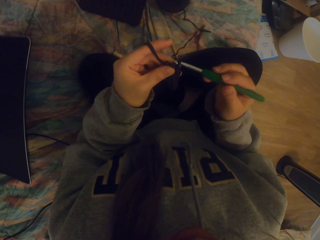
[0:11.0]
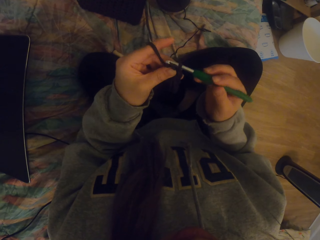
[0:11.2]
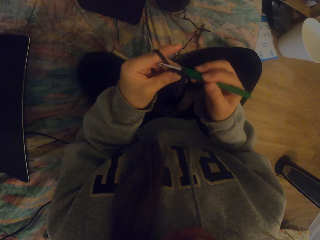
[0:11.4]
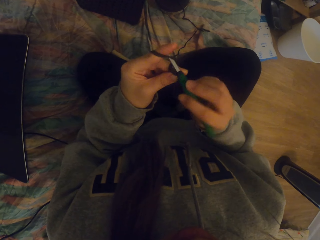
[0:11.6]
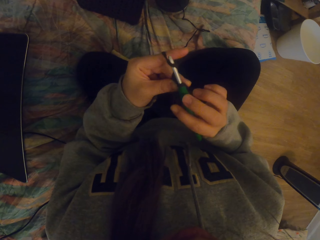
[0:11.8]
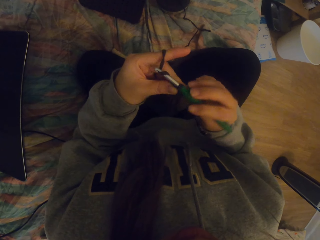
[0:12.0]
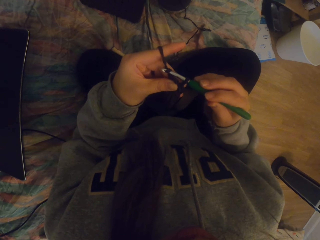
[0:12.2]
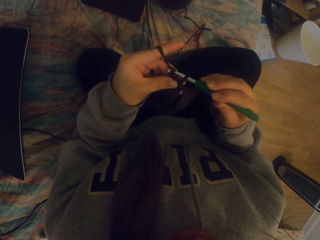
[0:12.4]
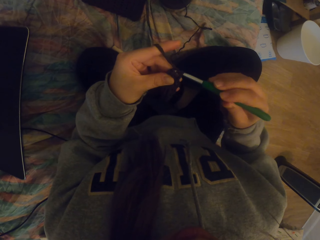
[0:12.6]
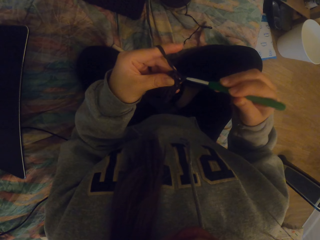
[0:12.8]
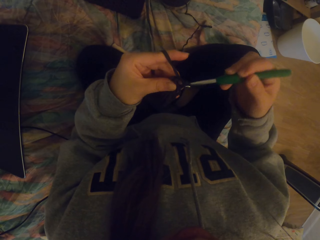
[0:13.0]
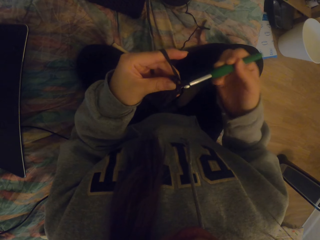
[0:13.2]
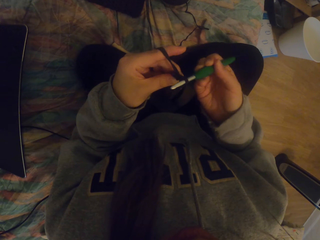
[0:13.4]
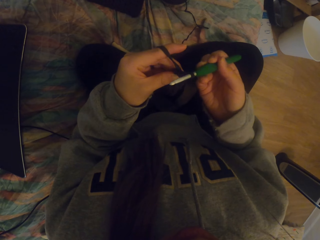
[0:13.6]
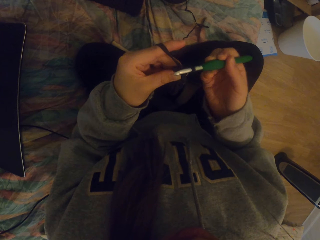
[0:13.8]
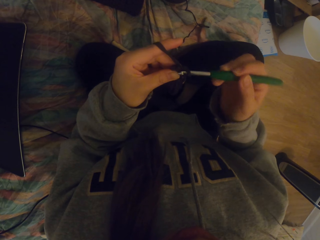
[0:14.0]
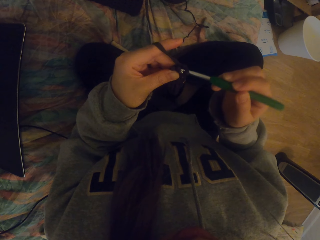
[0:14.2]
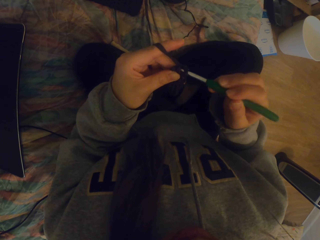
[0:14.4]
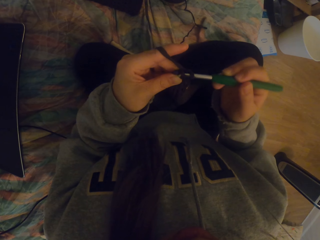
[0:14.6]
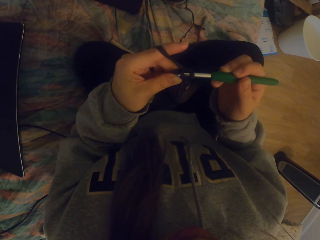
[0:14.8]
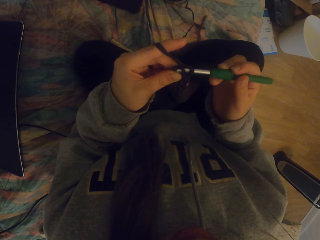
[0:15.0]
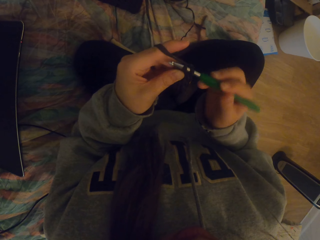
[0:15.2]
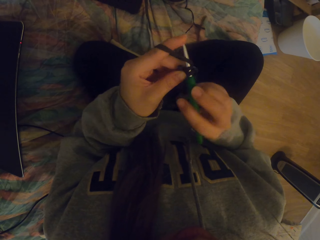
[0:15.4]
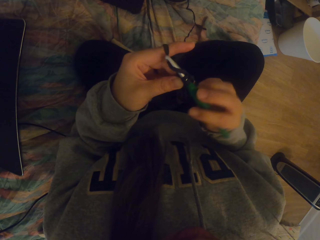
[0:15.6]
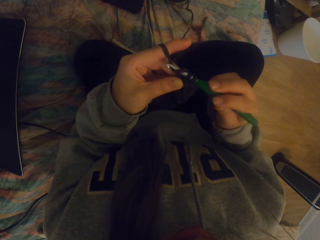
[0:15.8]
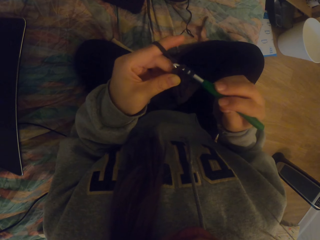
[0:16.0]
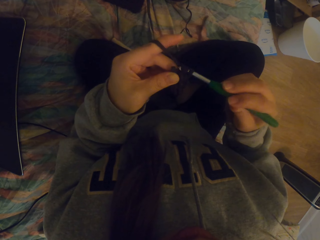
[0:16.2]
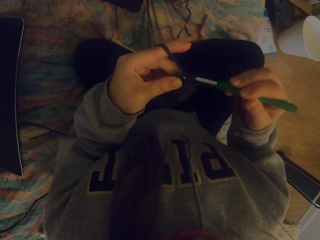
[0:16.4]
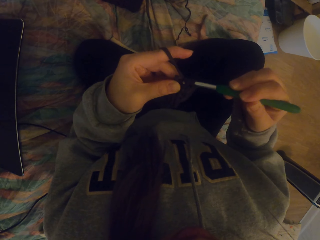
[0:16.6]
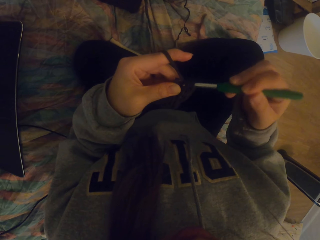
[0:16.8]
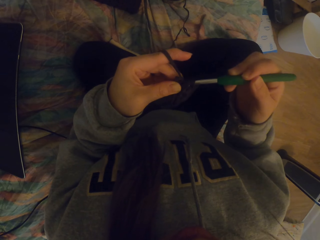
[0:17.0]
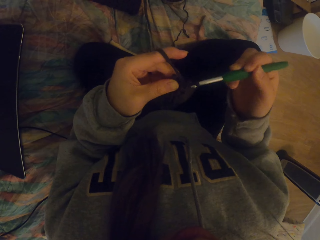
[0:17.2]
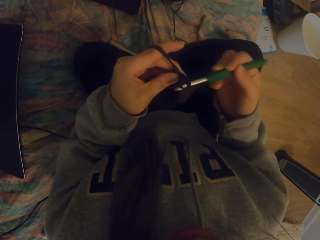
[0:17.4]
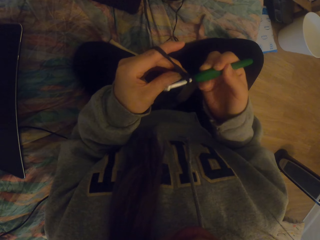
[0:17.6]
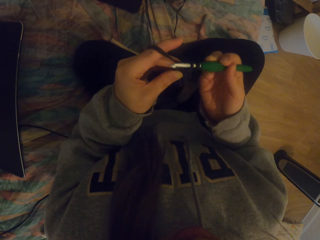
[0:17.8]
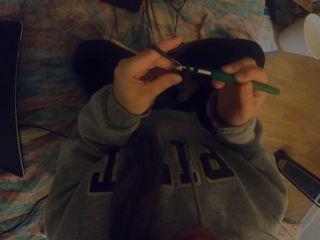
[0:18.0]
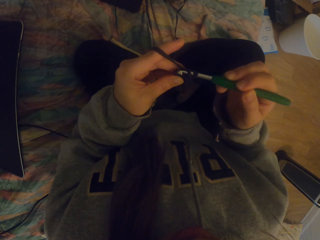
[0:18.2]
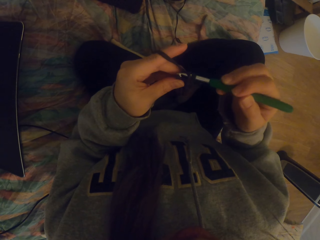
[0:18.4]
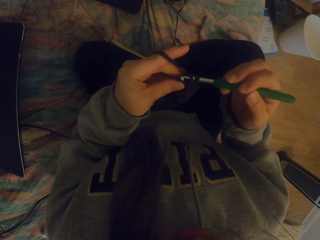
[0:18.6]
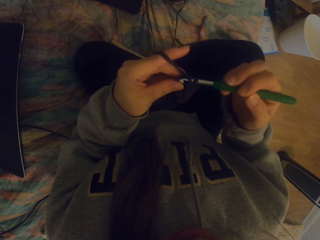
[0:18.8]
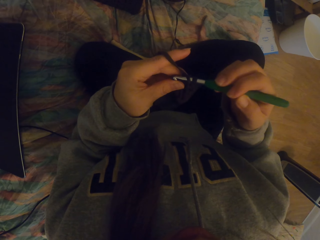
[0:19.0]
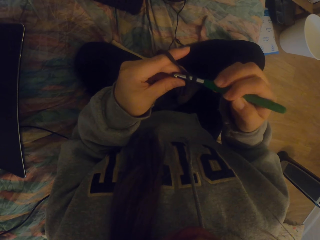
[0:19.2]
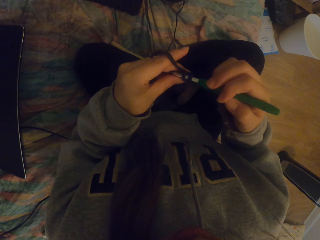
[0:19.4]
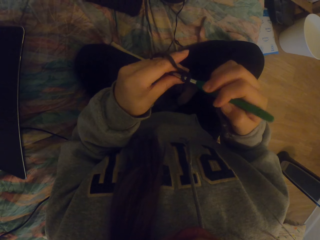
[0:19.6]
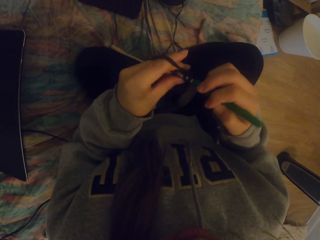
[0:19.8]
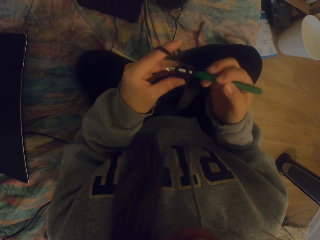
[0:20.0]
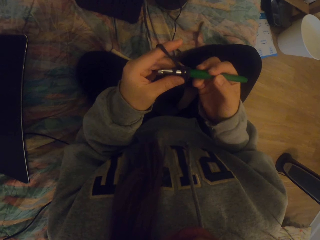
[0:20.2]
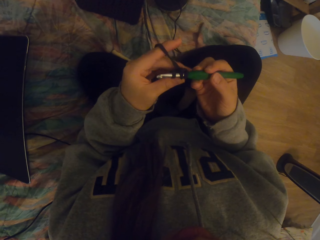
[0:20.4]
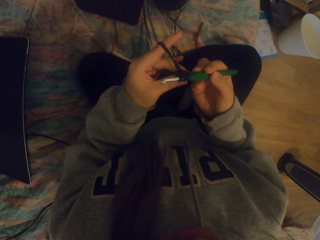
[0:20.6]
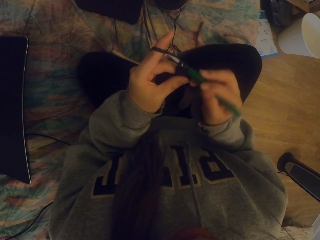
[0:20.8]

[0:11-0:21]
The camera wearer crochets fabric.

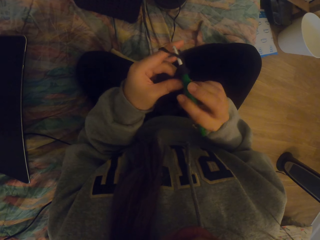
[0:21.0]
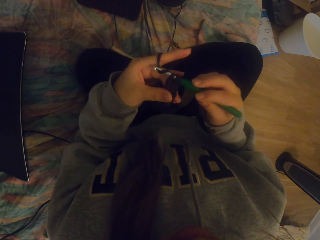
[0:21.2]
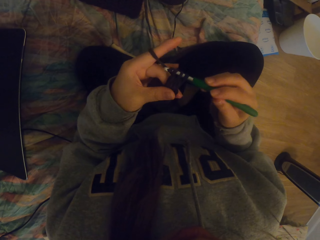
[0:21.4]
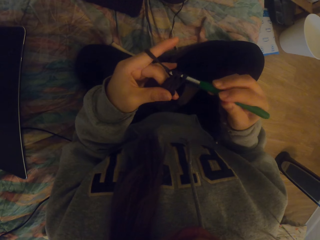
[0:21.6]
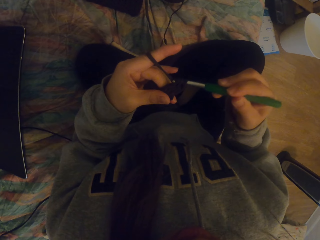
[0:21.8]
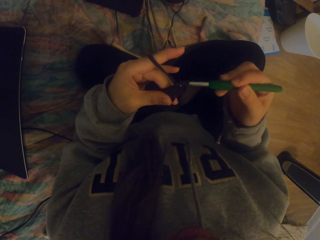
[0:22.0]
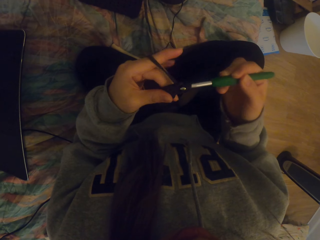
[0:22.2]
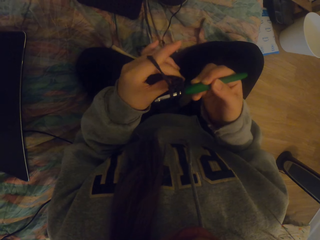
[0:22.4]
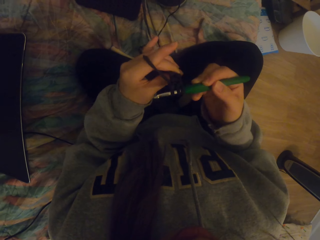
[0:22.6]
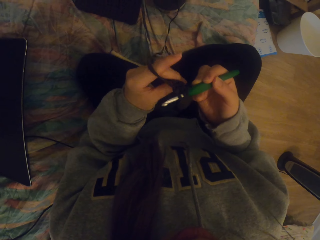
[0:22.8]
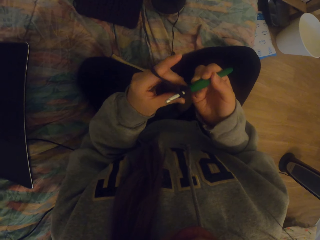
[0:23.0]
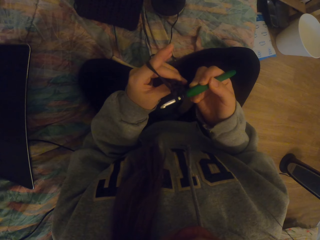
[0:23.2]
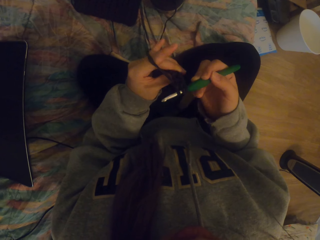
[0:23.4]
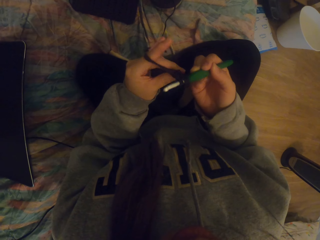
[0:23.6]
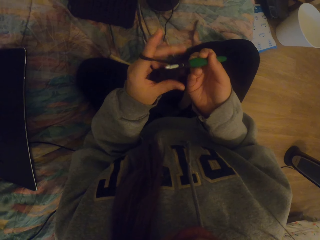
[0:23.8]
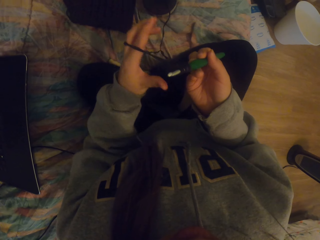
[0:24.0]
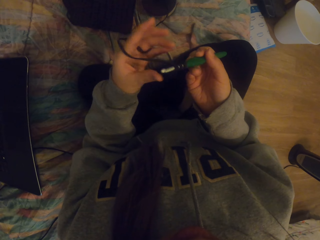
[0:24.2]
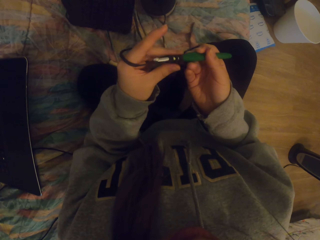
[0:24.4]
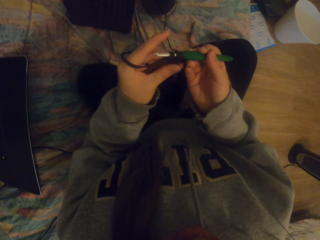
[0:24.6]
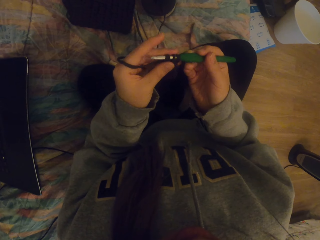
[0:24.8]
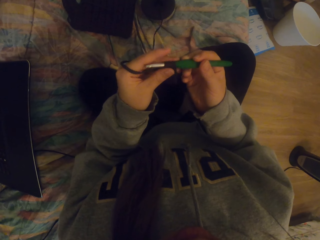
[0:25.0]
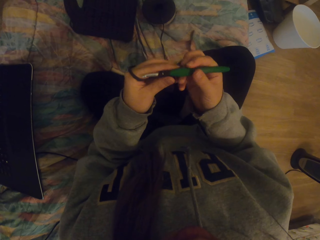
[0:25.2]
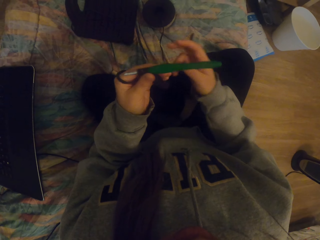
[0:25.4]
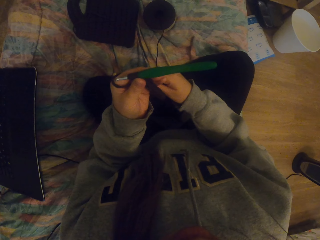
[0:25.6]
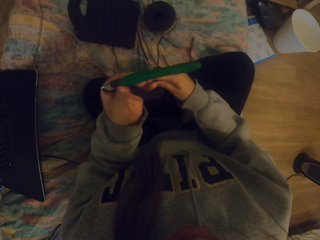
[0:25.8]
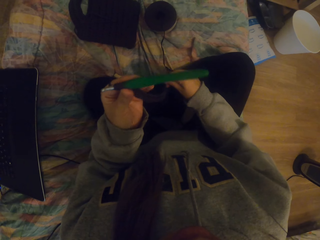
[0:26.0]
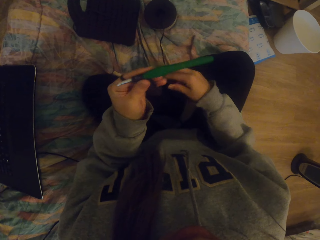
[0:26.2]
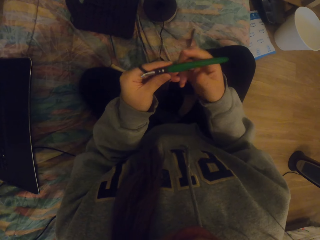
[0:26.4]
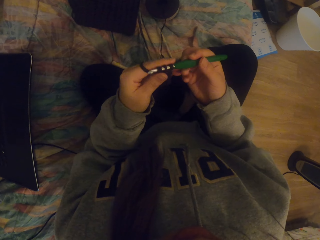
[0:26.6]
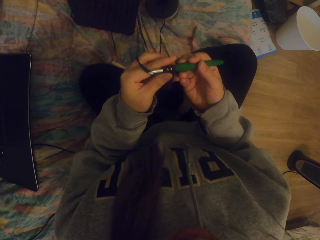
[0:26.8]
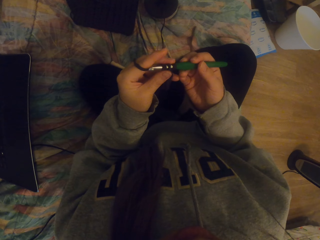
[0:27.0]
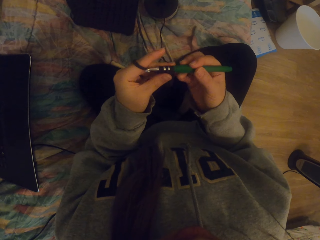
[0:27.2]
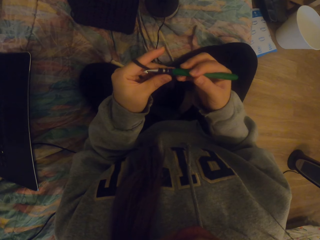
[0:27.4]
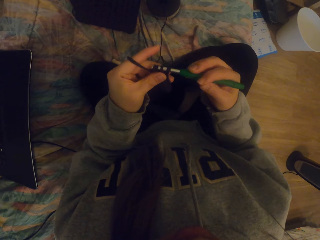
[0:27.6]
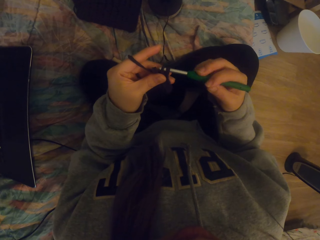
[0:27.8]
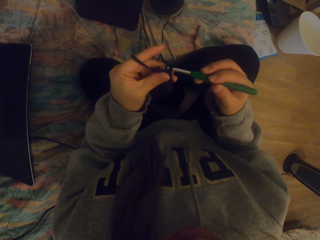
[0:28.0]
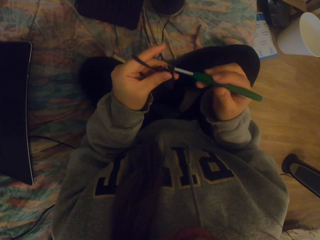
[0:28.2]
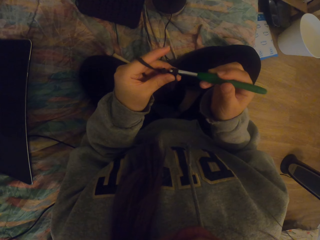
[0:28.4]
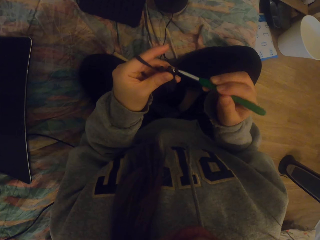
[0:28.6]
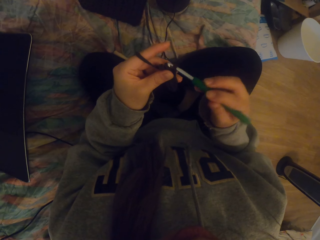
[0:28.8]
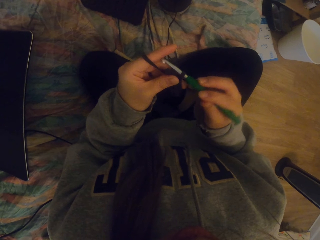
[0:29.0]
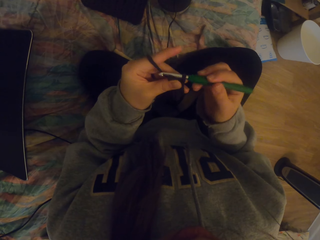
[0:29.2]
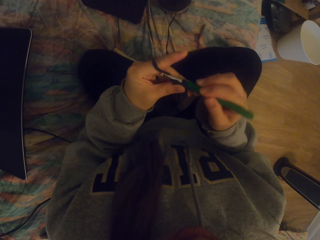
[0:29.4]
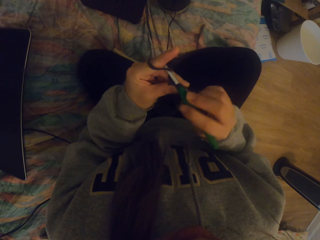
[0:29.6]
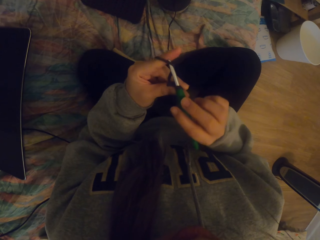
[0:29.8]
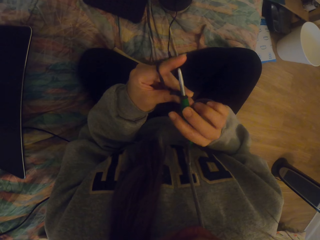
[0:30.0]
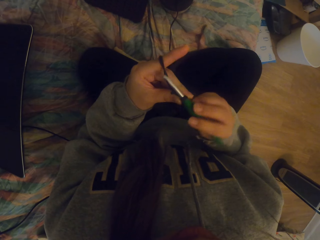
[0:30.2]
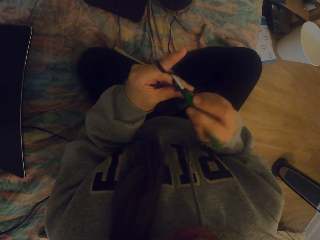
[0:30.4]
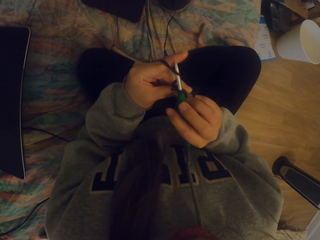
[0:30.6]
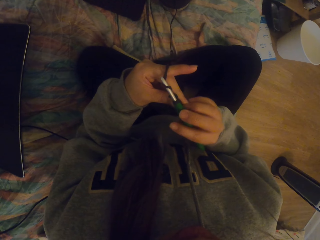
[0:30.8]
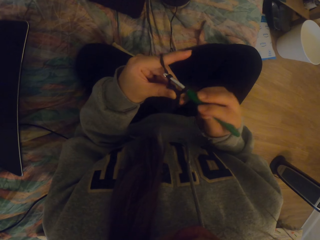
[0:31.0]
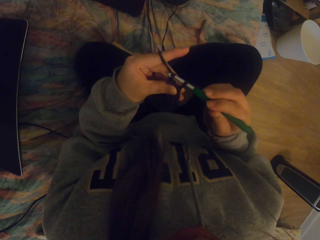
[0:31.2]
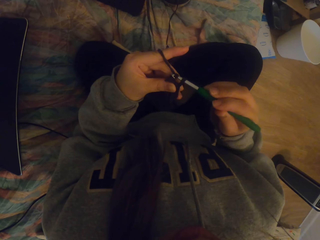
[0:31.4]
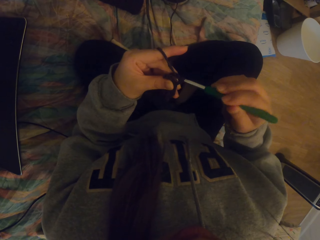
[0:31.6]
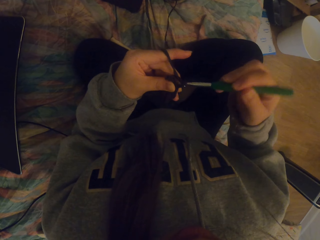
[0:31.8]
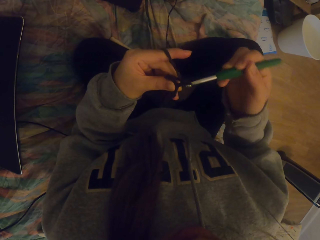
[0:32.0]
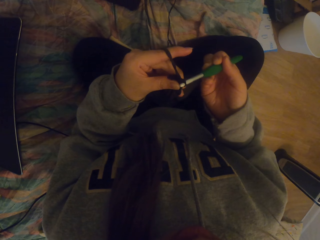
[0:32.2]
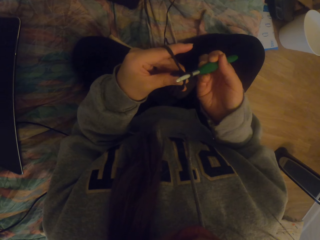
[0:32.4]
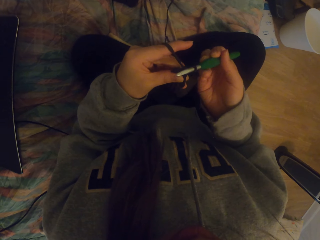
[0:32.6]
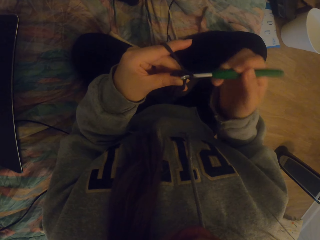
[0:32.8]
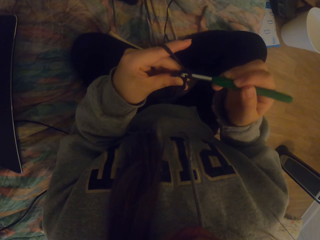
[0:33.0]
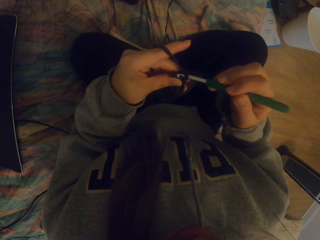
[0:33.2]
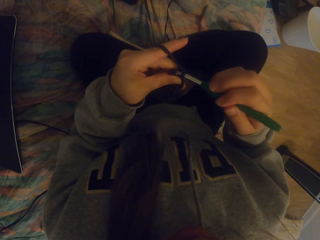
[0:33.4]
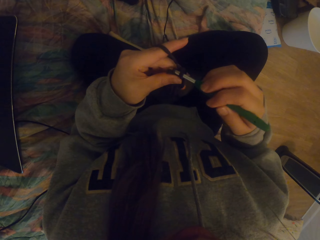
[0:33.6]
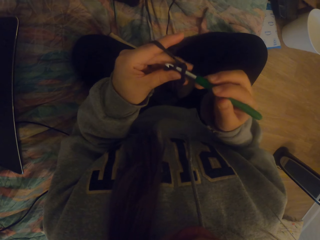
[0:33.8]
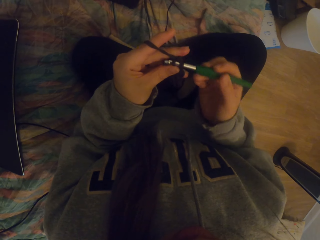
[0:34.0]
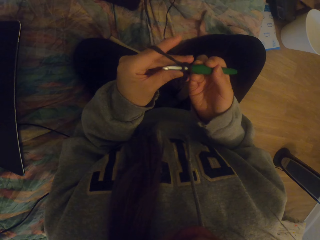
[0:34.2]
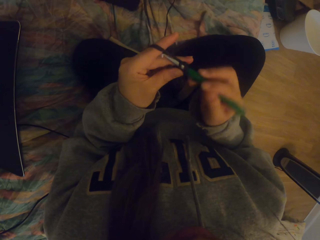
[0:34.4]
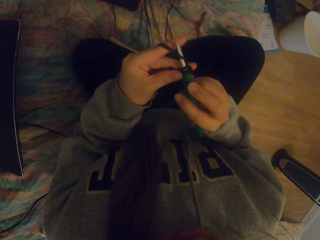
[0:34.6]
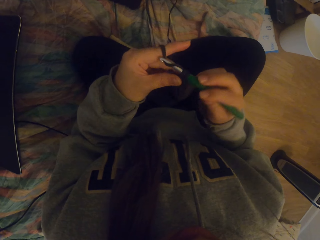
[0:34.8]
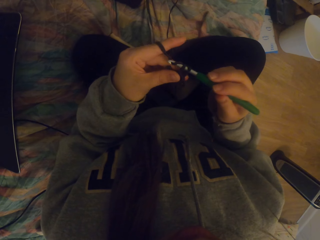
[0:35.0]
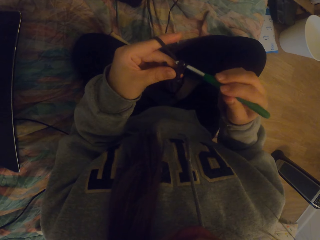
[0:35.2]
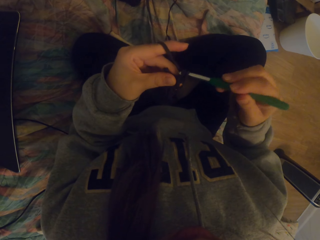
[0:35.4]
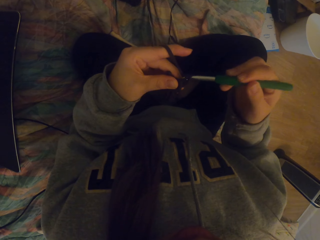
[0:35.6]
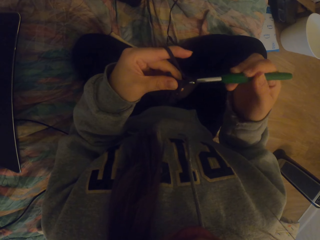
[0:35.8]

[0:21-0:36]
The camera wearer tightens the knitted fabric on the crochet. They straighten the crochet. They tighten the thread. They crochet with a crochet hook. They crochet the fabric.
